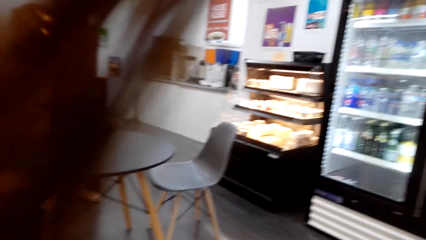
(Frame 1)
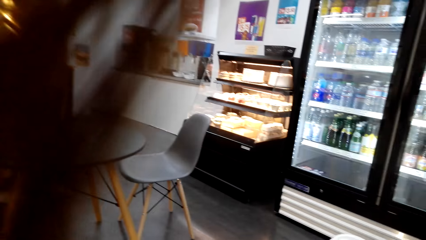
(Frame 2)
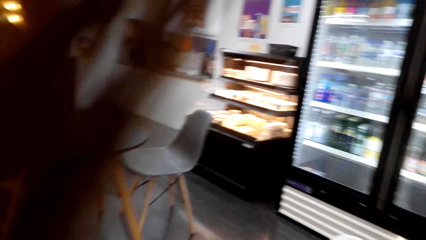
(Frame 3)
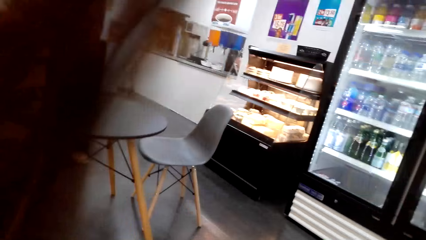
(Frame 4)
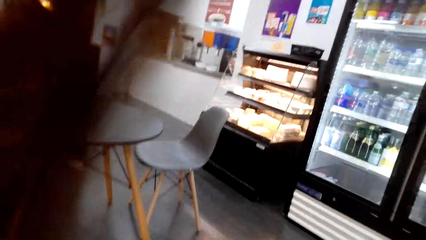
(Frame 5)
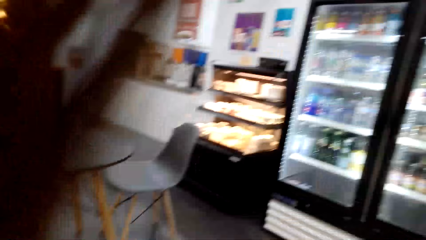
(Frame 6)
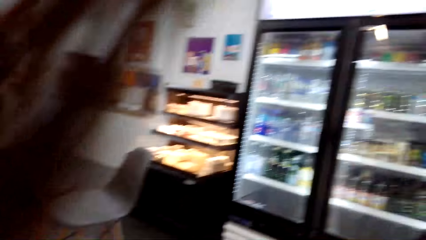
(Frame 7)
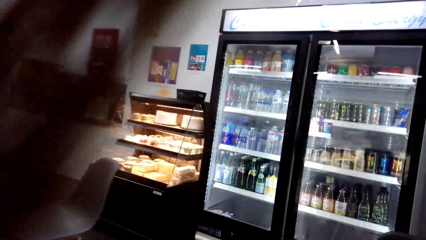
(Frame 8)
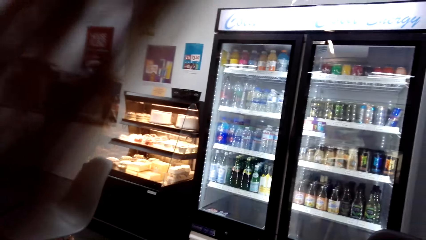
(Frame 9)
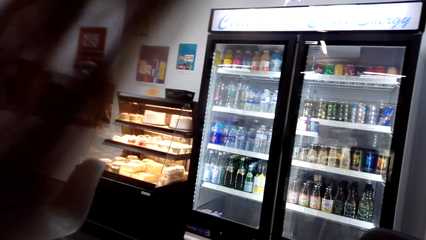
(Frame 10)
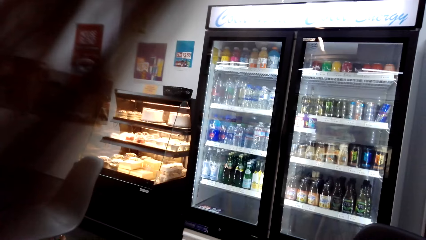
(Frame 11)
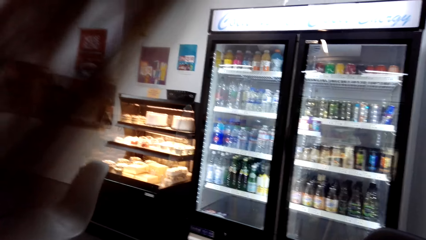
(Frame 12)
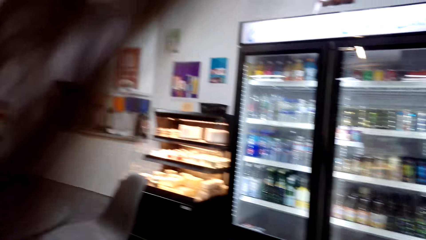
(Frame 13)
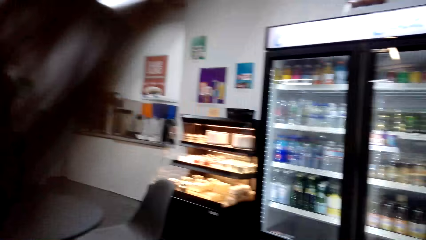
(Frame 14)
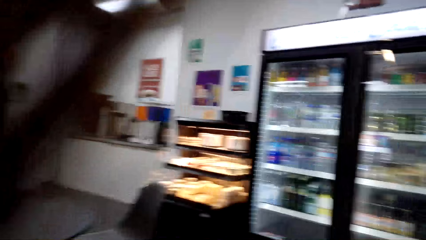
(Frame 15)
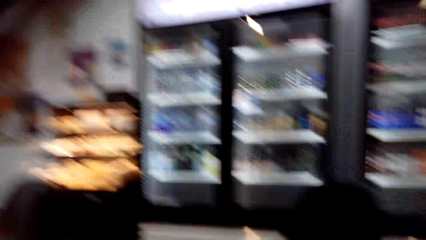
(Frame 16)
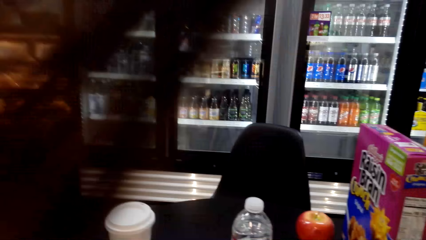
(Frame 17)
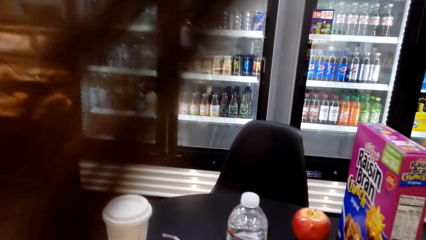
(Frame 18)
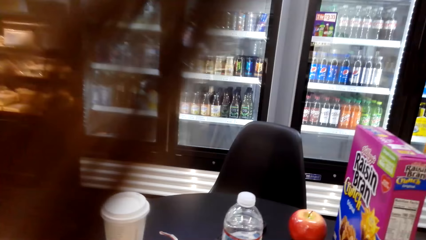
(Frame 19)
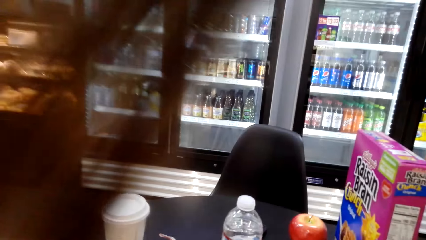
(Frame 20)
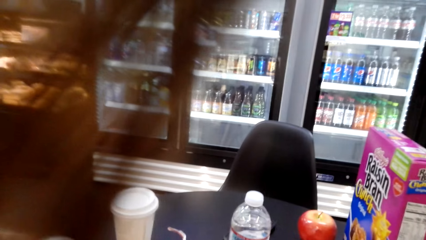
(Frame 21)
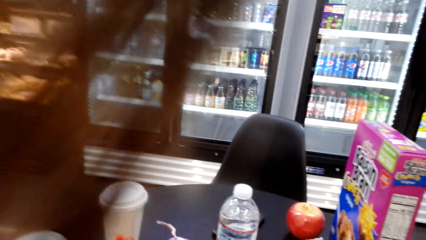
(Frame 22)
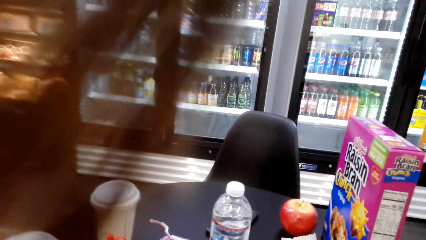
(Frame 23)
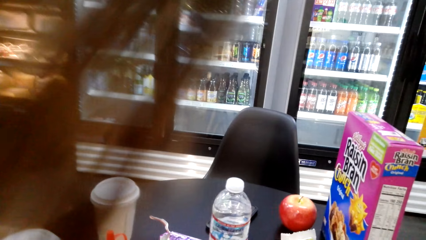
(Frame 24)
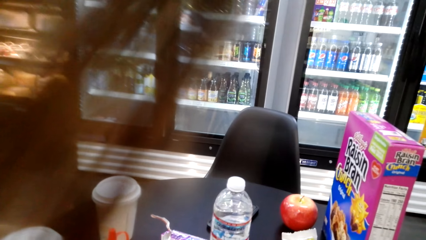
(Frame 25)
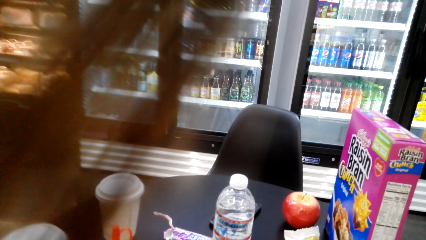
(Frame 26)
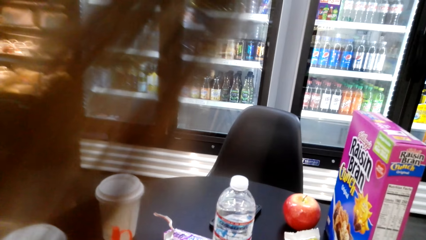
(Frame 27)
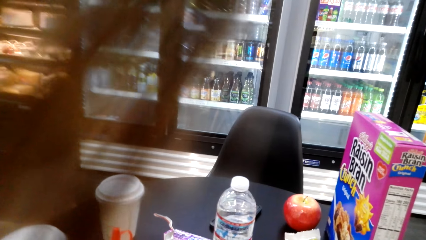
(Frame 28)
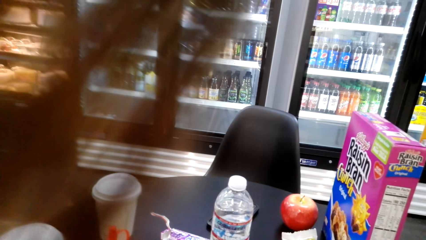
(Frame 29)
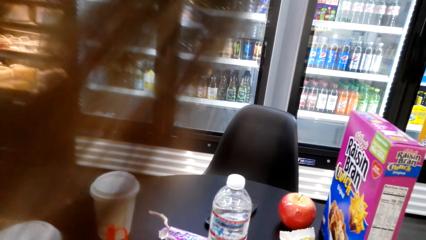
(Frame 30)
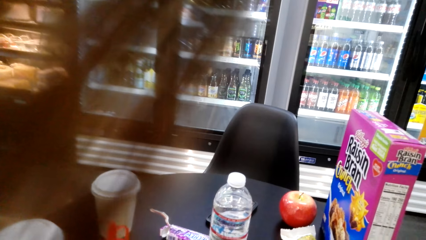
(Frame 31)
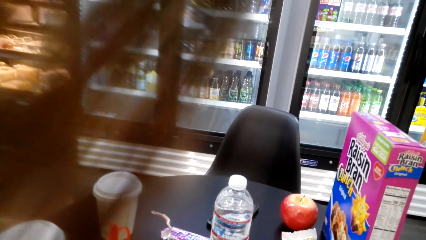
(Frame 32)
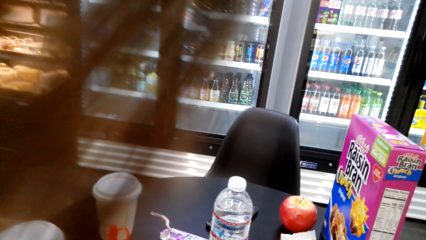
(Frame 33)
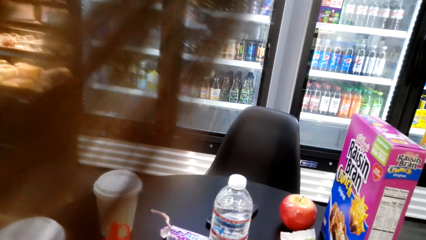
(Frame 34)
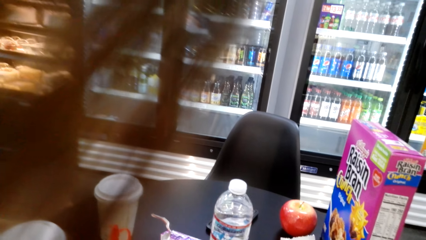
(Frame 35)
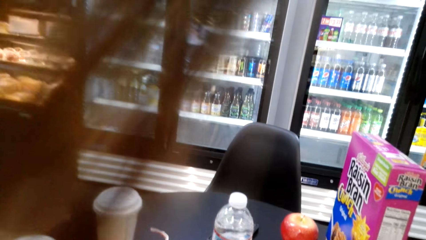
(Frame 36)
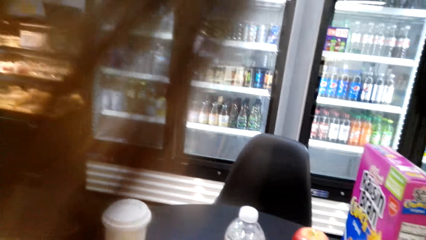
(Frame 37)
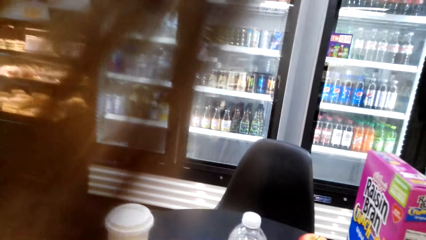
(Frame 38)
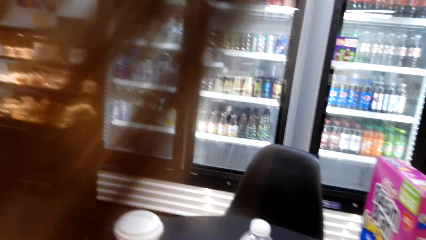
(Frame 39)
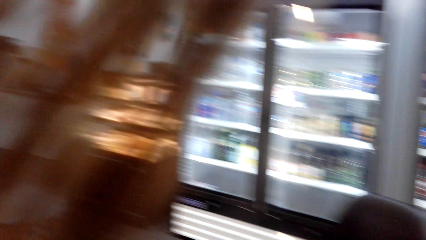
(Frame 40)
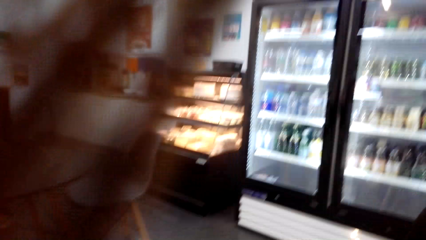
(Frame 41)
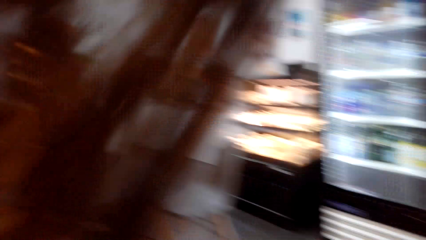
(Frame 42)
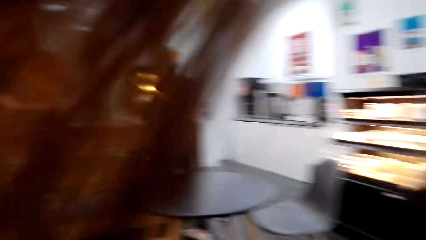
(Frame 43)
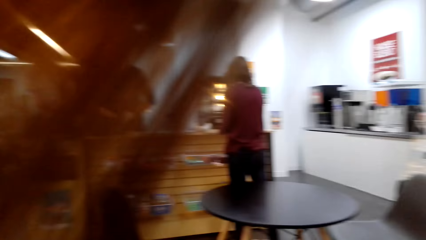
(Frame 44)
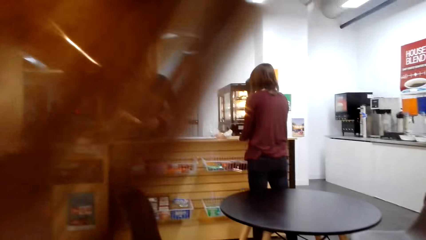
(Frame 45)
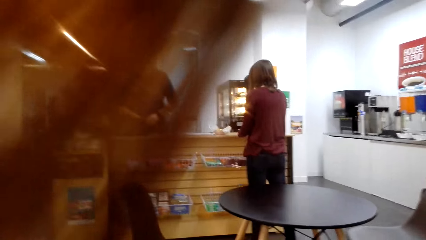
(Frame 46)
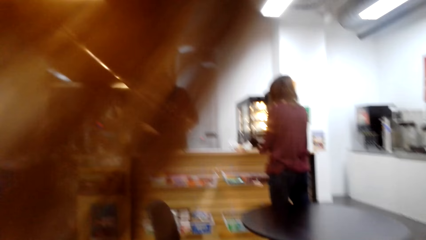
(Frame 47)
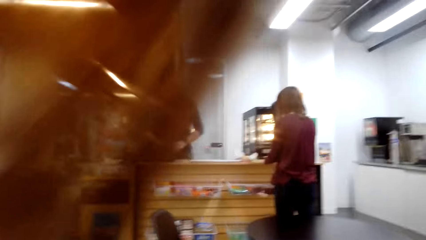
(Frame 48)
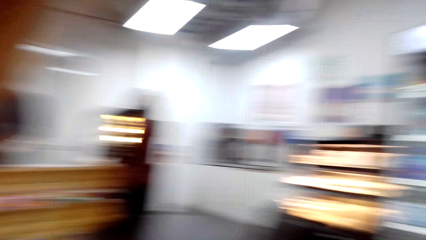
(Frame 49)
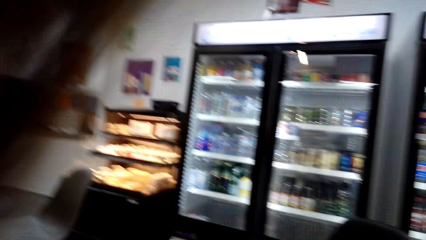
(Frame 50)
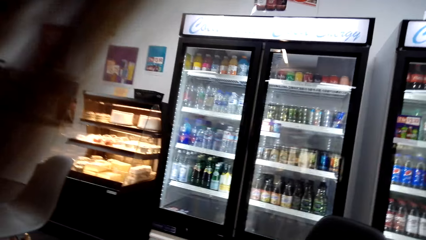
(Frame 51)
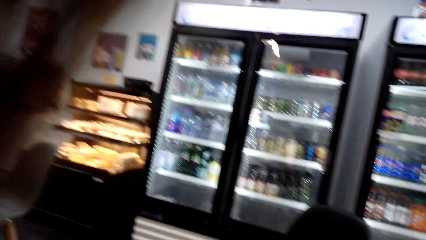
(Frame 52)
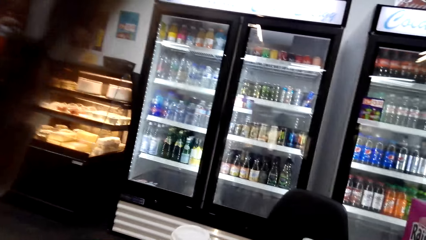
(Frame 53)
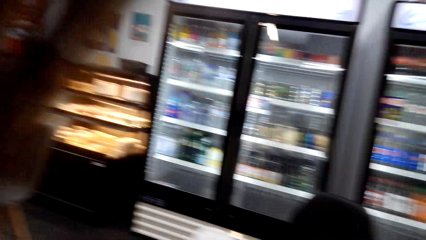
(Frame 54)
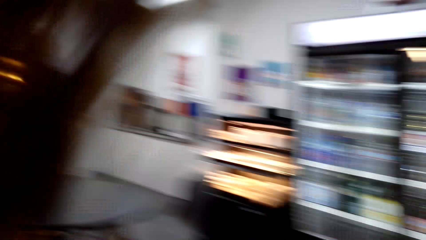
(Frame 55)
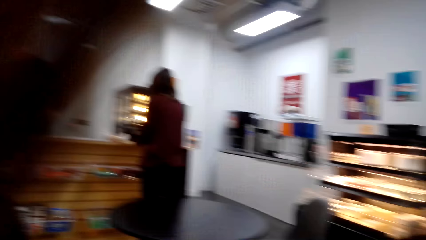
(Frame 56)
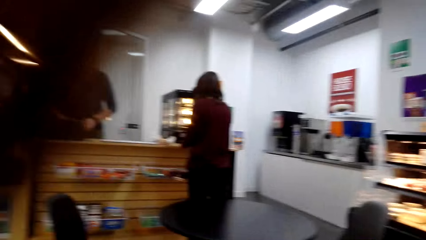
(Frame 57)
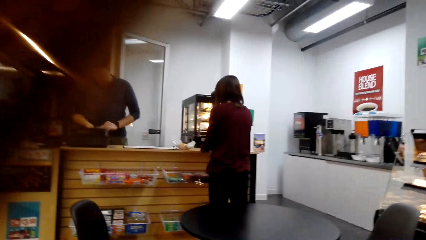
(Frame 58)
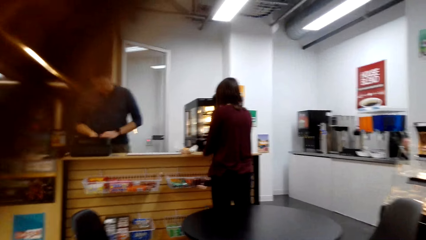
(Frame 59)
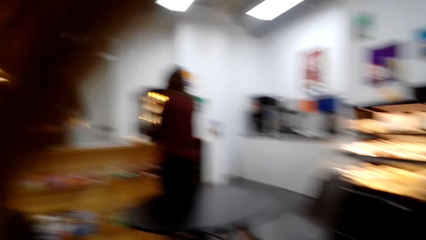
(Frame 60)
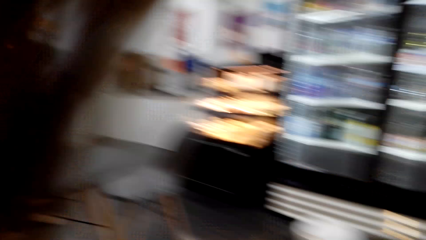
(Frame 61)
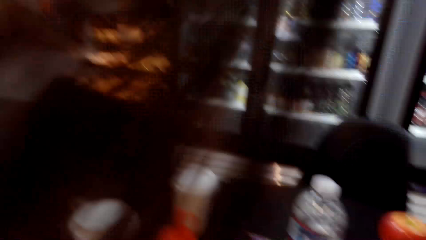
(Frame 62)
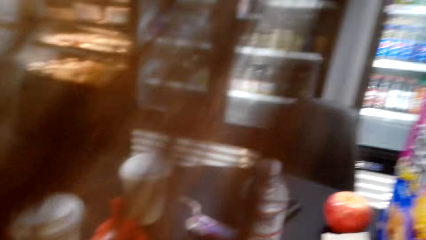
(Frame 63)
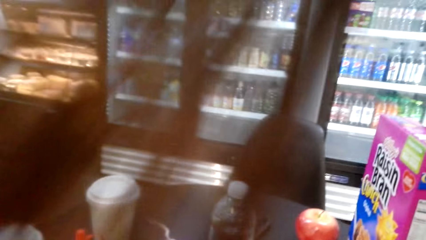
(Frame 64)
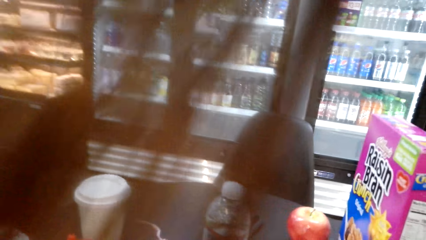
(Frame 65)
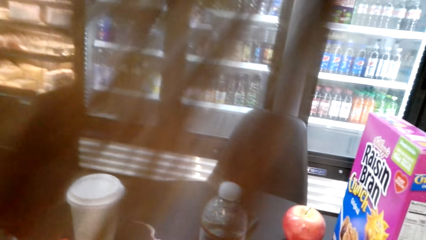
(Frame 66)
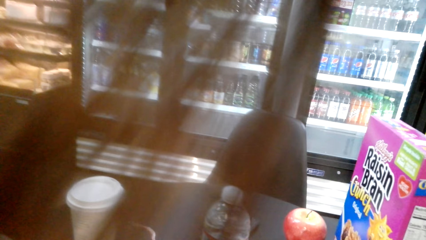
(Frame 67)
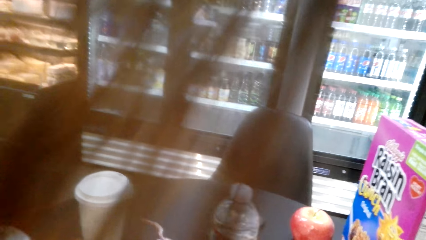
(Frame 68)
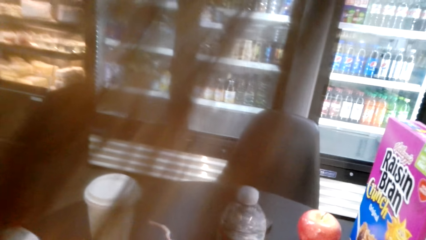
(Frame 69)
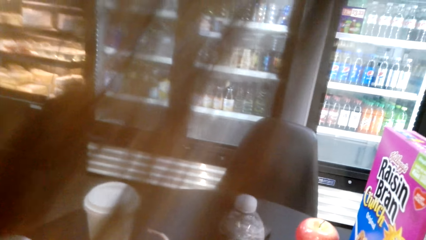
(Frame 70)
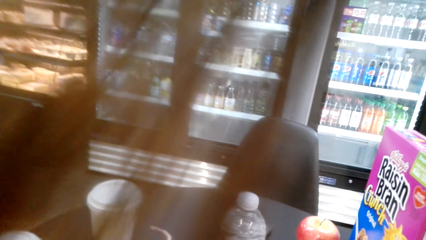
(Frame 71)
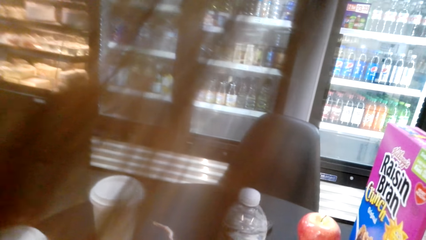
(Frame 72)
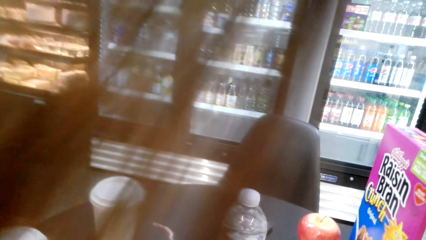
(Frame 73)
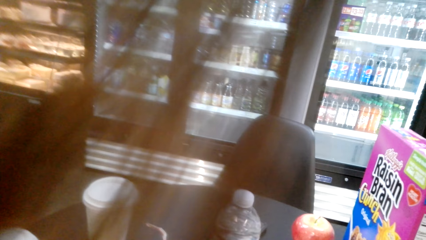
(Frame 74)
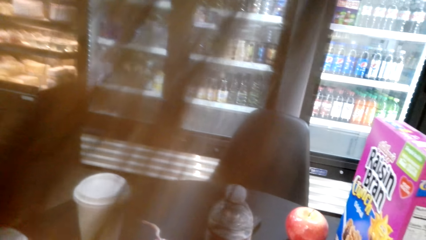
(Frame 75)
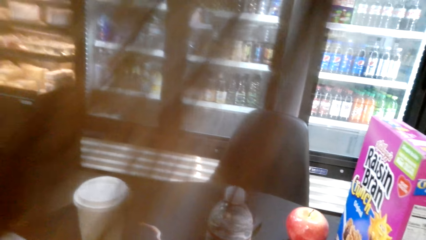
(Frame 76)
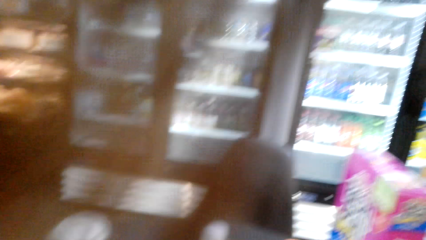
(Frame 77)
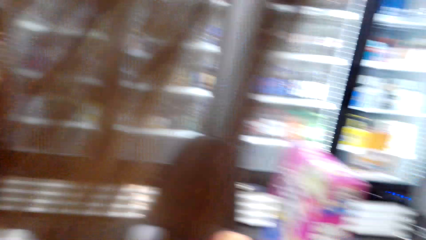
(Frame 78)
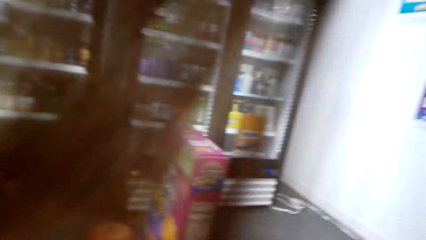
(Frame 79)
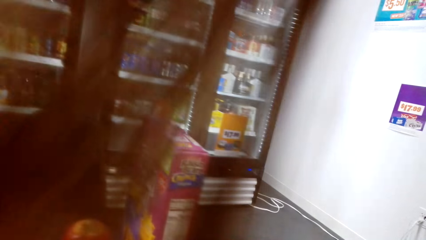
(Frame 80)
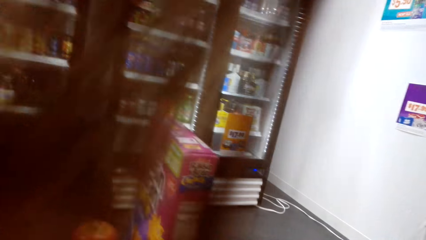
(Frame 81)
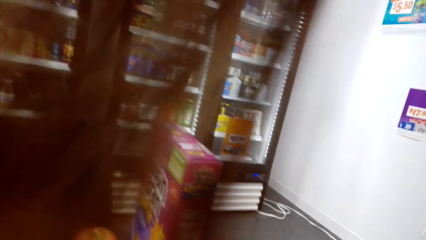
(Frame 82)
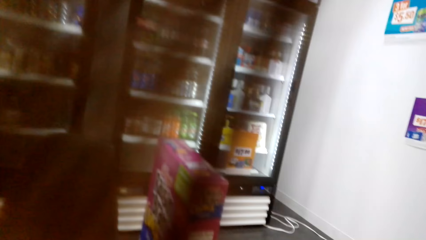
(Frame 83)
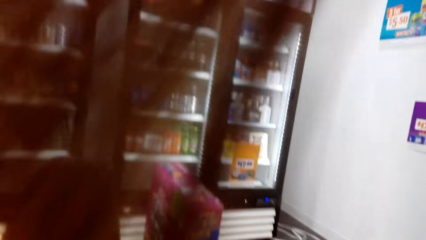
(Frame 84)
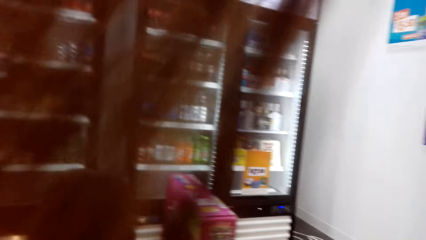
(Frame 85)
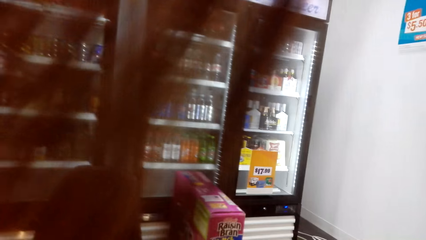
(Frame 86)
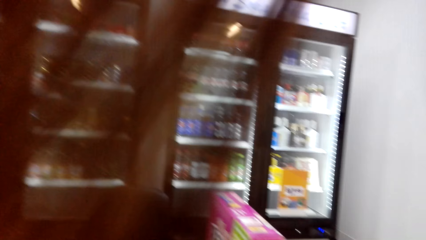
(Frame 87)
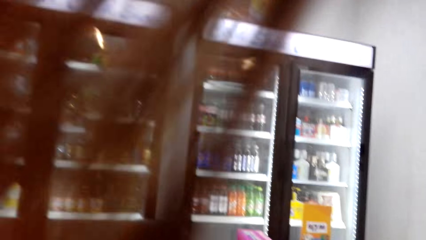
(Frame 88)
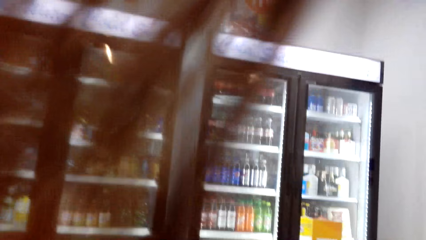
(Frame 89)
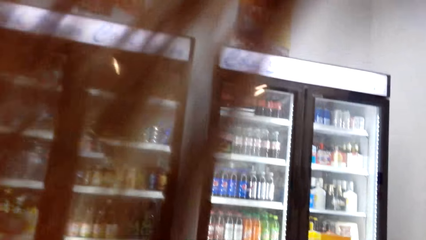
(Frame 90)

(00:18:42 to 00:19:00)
The camera wearer looks around the shop. A woman stands at the cashier. A man holds something. The camera wearer looks around the shop. The man presses the cash machine. The woman stands at the cashier. The camera wearer looks around the shop. They eat.
